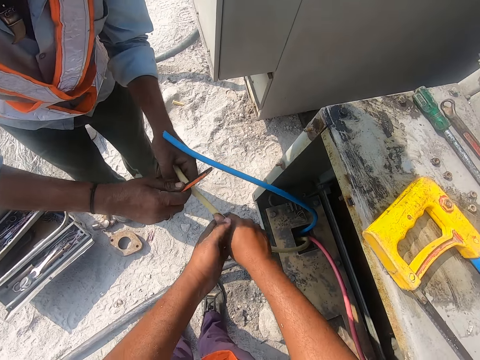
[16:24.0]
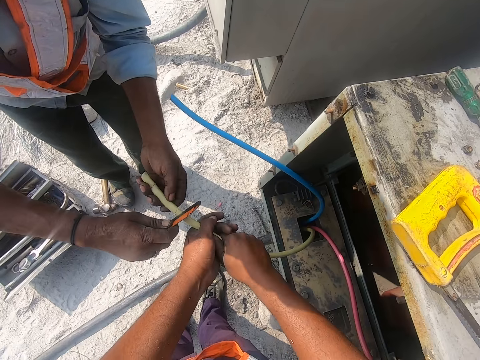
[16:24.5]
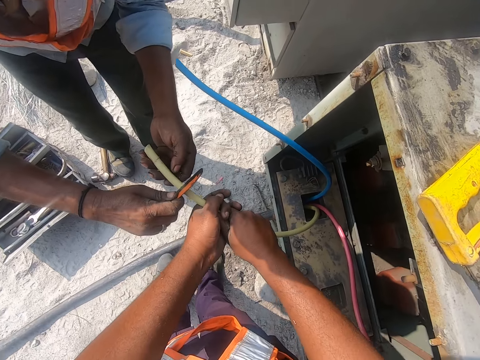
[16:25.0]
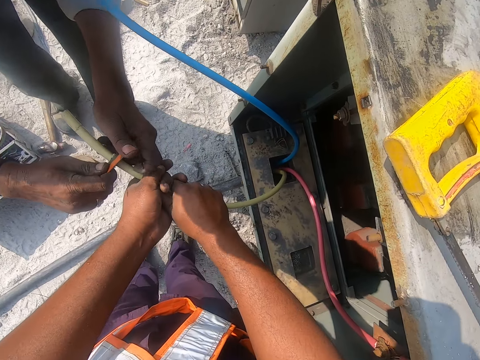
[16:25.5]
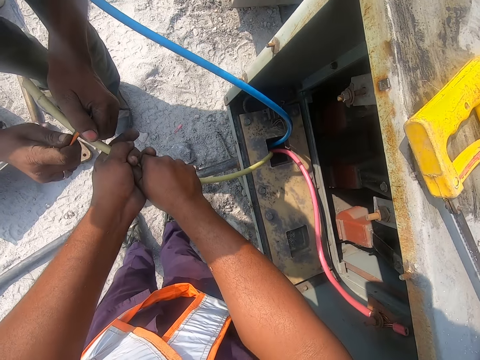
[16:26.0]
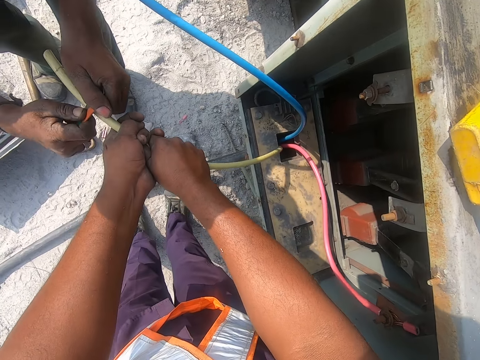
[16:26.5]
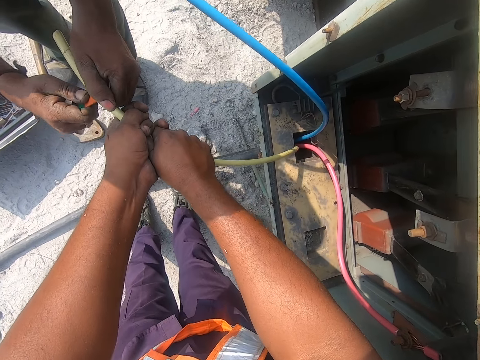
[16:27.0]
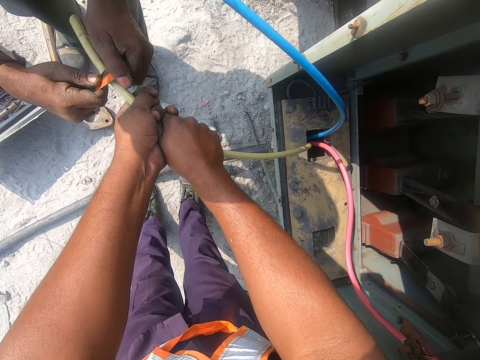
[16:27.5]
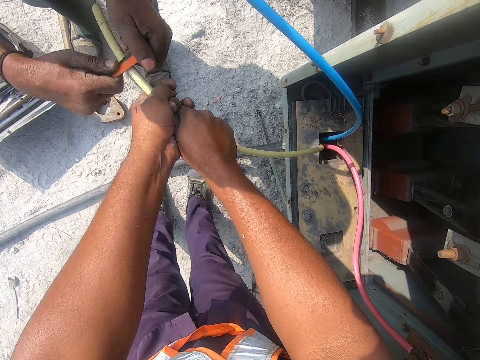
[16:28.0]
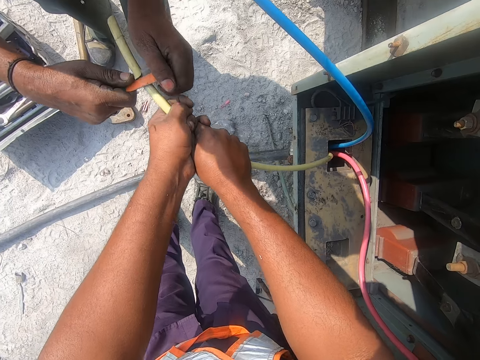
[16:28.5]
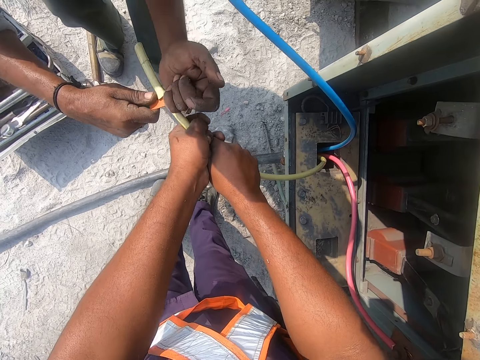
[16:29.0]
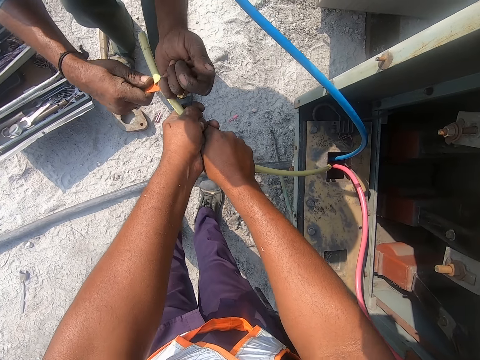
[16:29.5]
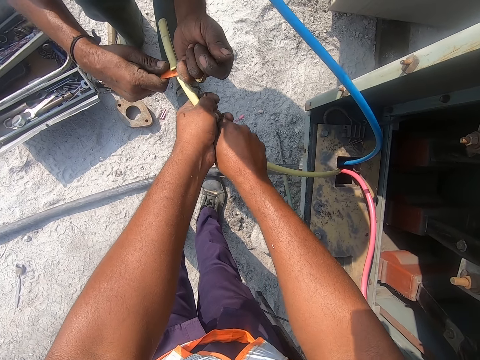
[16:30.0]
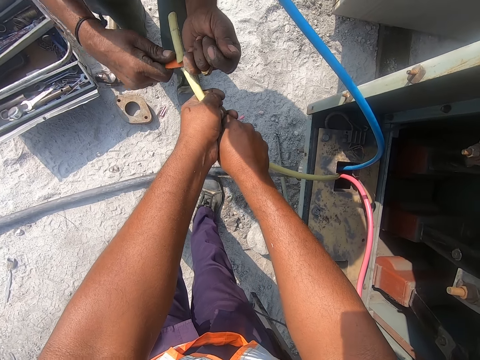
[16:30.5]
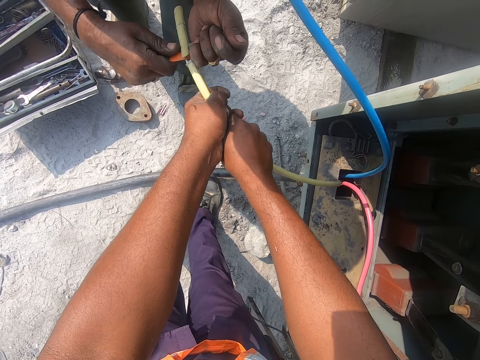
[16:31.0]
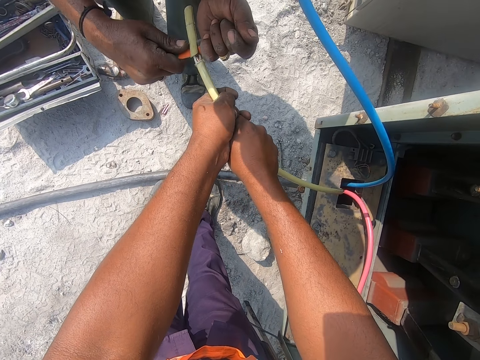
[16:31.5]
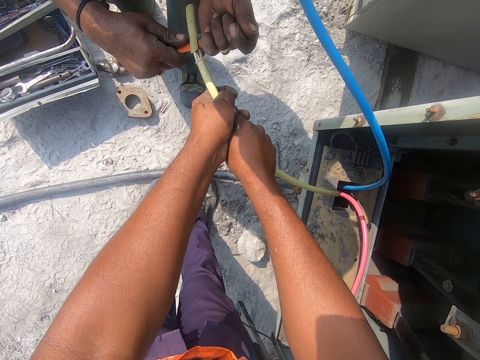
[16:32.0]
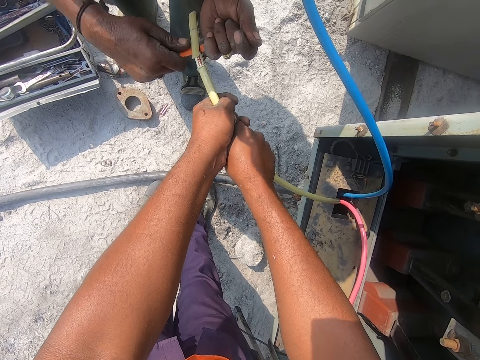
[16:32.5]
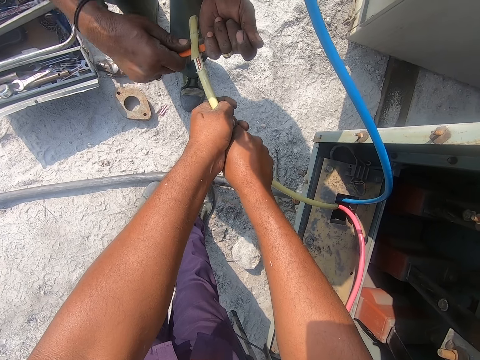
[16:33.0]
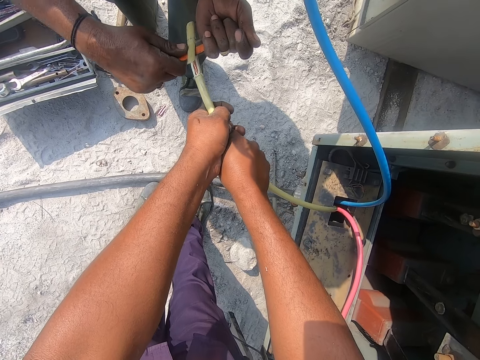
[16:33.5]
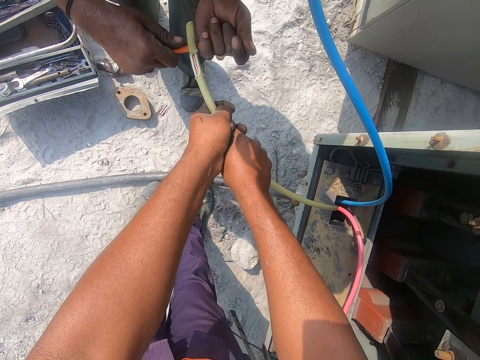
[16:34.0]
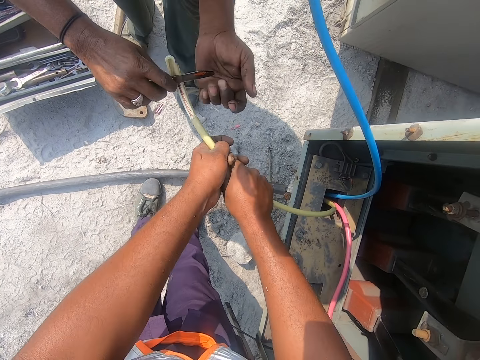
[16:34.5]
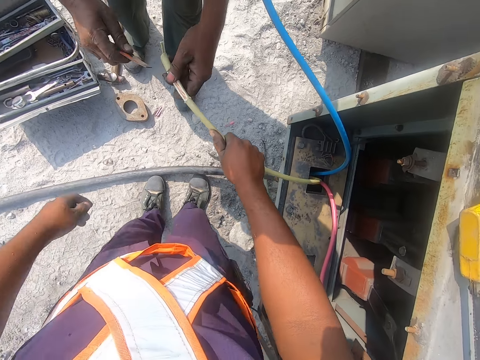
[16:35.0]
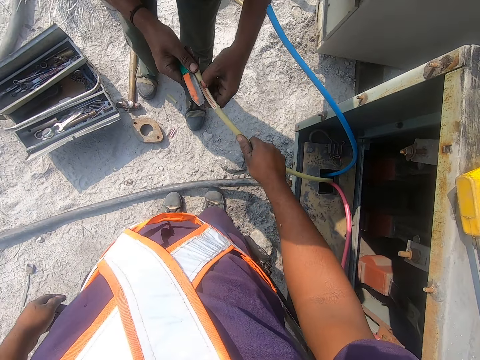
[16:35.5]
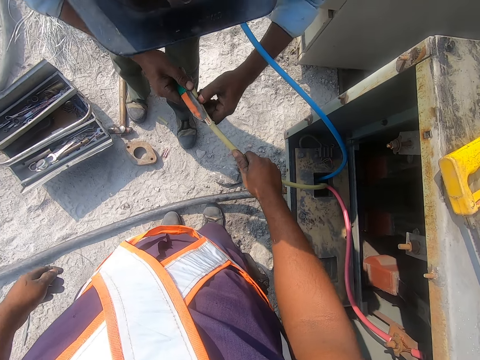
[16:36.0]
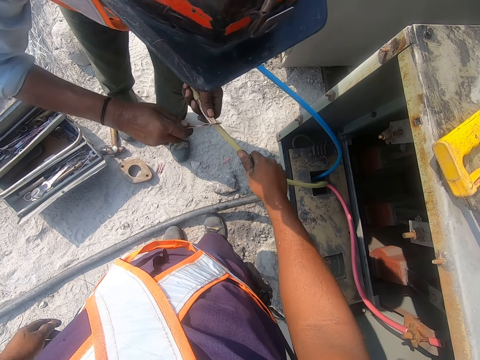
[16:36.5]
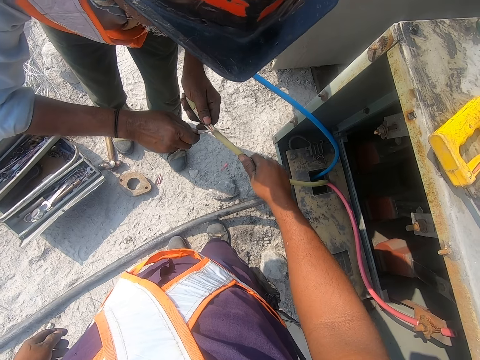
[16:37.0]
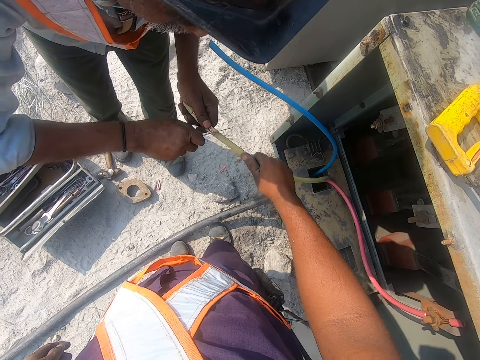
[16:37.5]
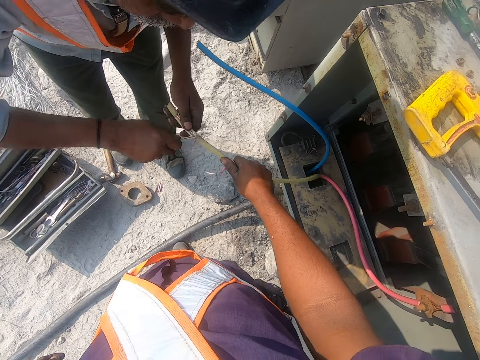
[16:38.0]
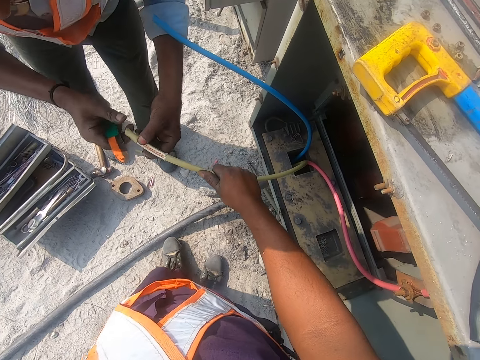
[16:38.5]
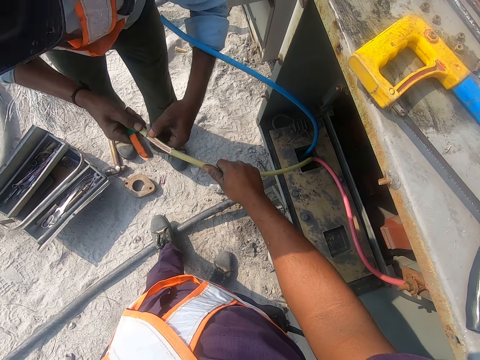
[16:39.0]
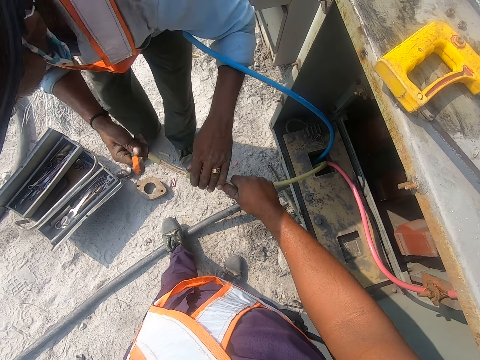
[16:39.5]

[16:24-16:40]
The camera wearer holds the cable with both hands. A person cuts the outer part of a wire. The camera wearer removes the left hand from the cable. The person holds the cable and cuts the cable.

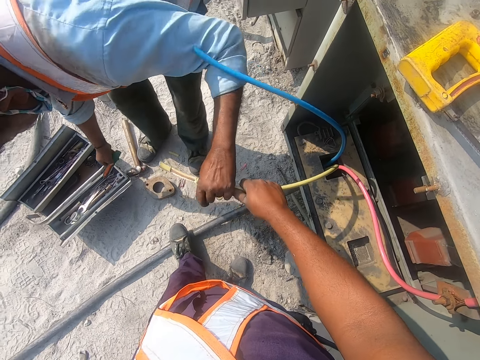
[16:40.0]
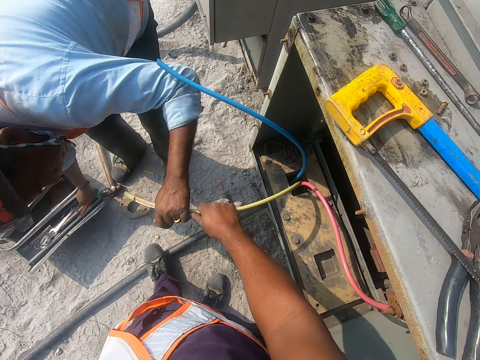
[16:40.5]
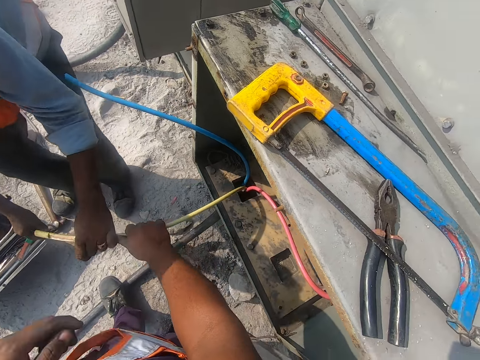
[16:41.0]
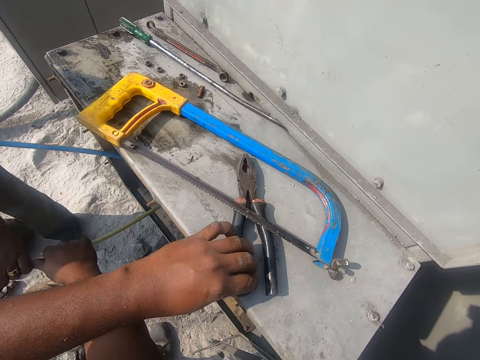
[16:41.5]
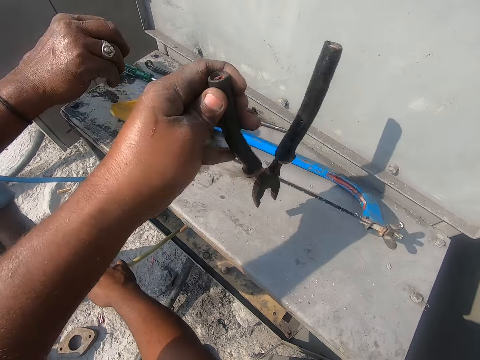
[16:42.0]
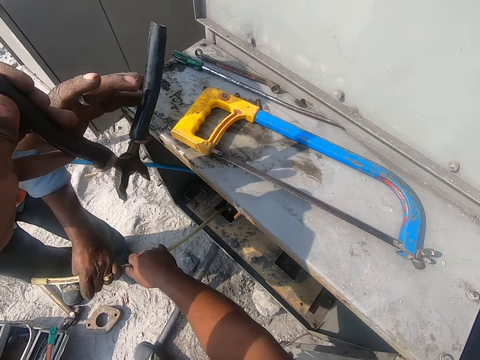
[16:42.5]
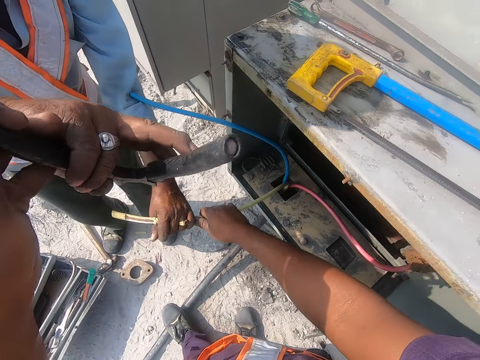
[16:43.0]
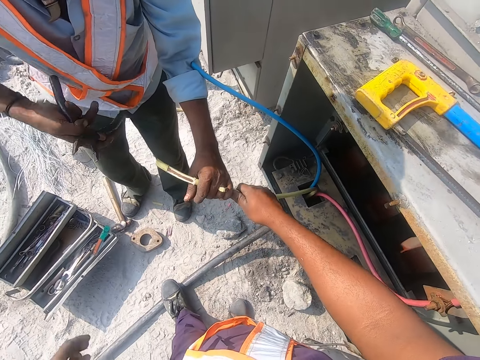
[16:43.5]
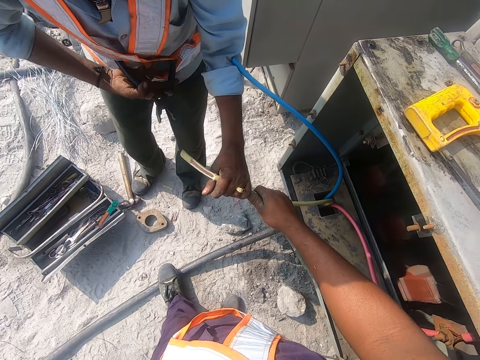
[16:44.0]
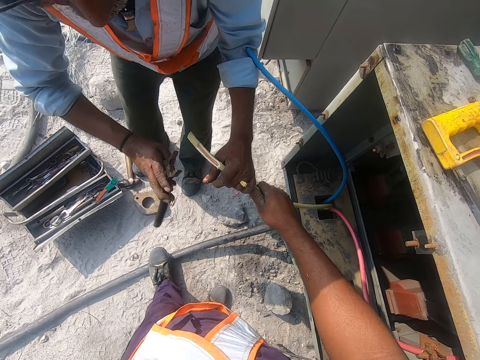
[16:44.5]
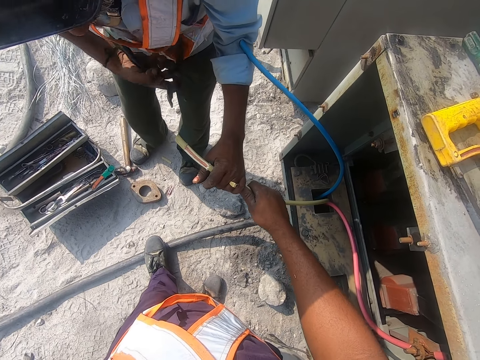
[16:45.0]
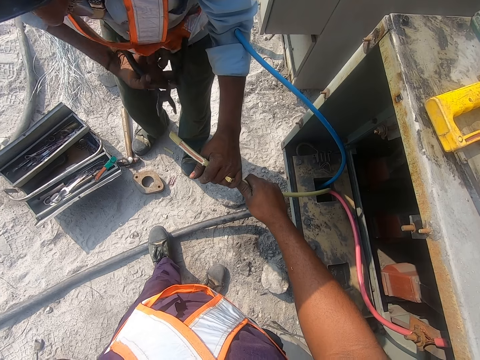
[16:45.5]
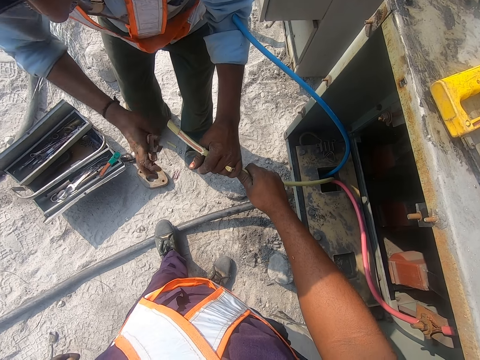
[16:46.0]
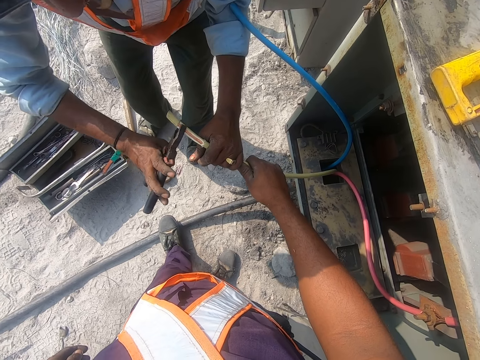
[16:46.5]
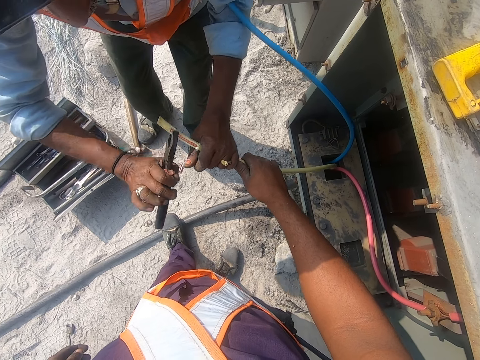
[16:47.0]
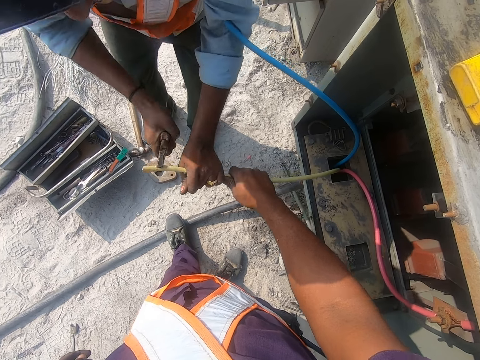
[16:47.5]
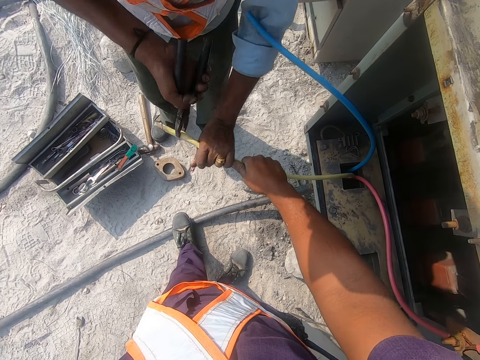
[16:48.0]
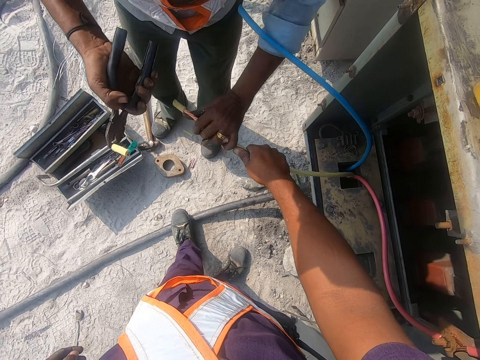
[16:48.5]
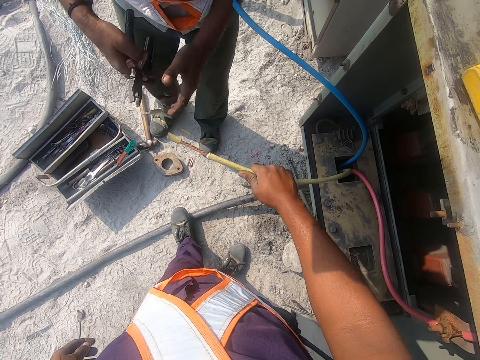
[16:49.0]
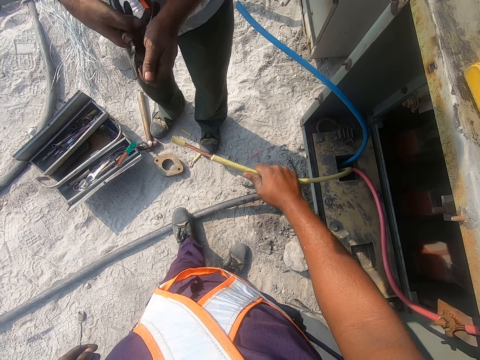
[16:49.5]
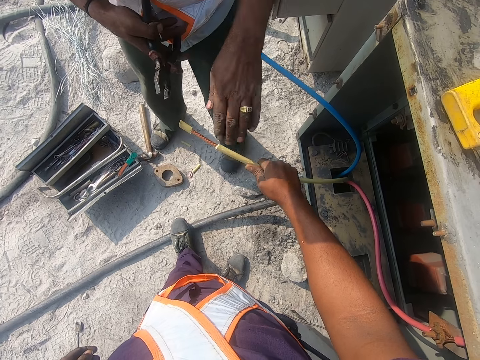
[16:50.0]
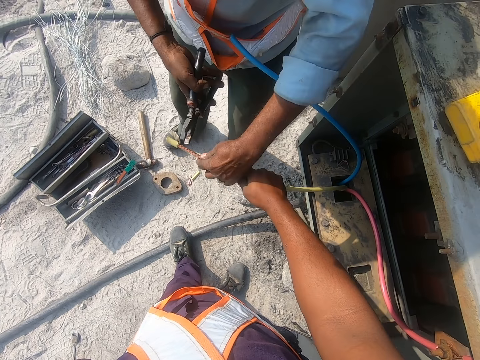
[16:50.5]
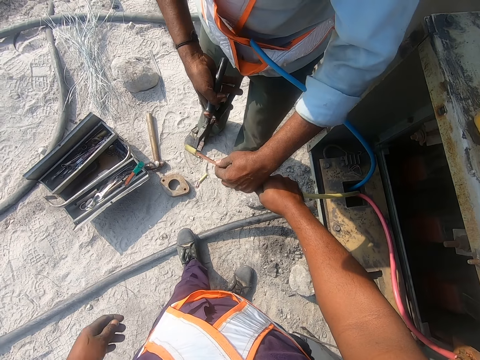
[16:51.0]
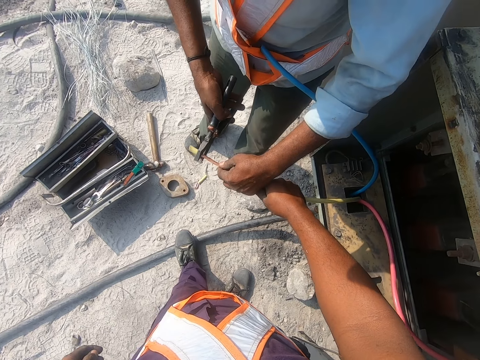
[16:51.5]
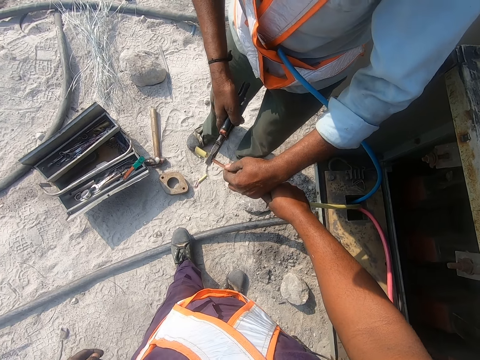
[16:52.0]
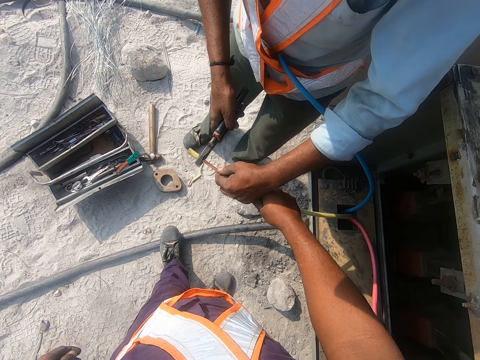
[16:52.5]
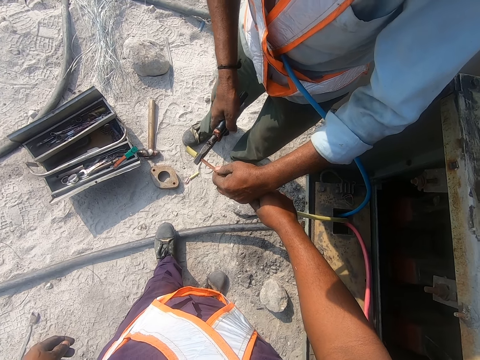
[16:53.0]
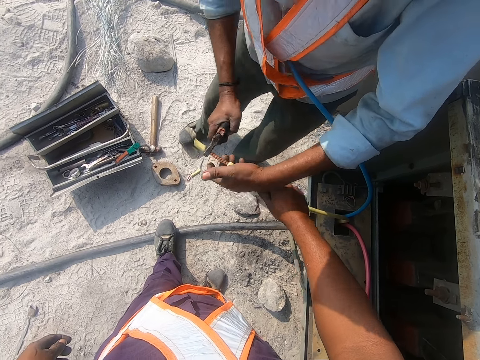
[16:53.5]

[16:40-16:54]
A person bends and puts the pliers on a tool box. The person picks up a hacksaw. The camera wearer picks up the pliers and gives the pliers to the person. The person takes the pliers, cuts the outer part of a wire, pulls the cable, touches the pliers, holds the cable and presses the cable with both hands.
